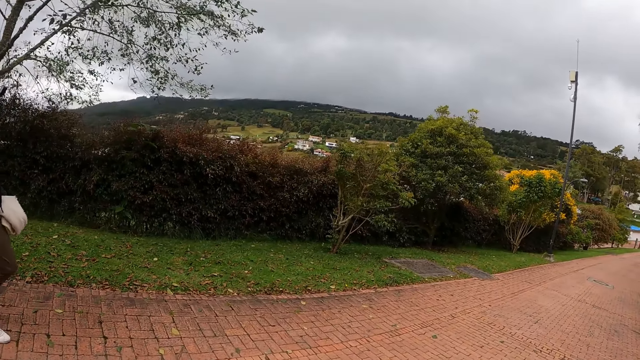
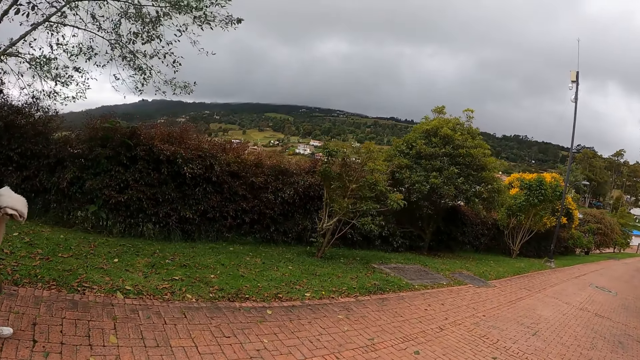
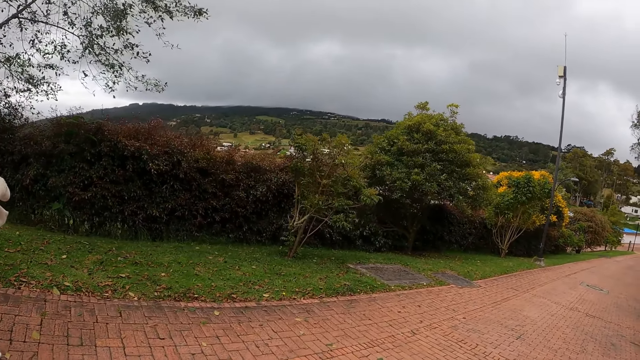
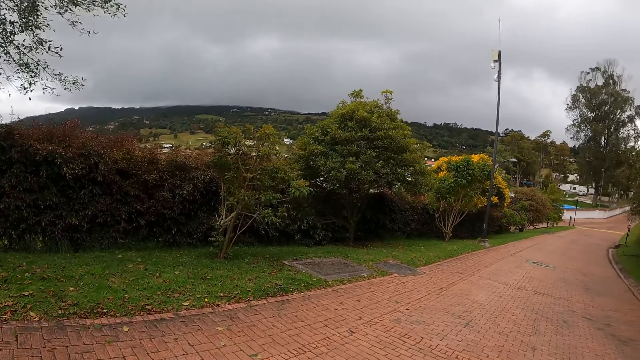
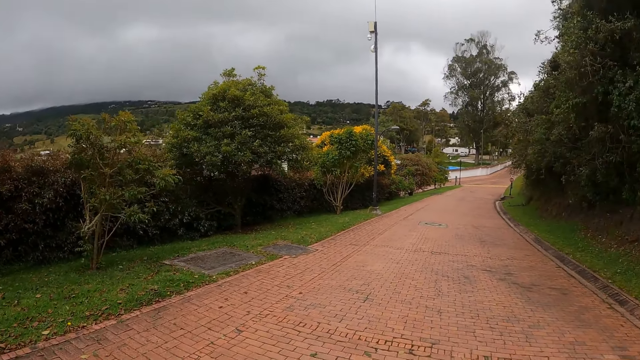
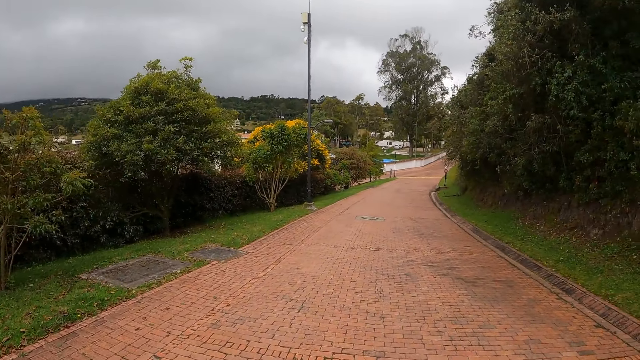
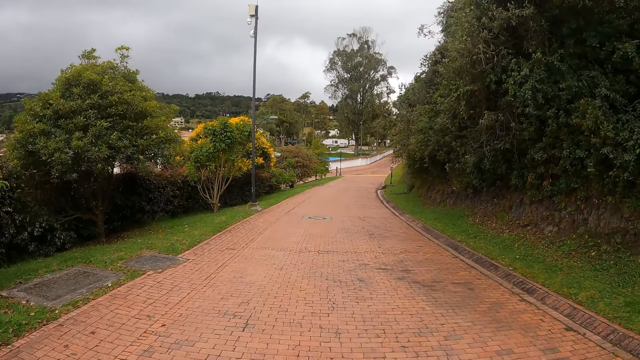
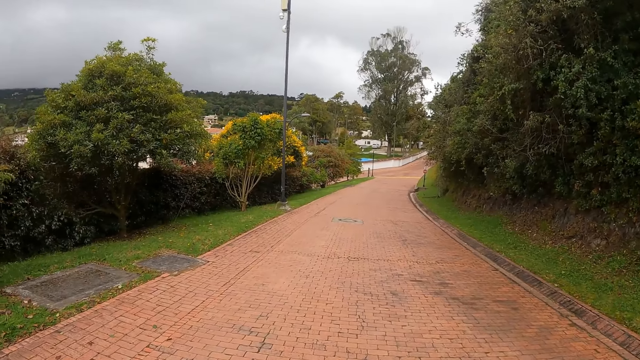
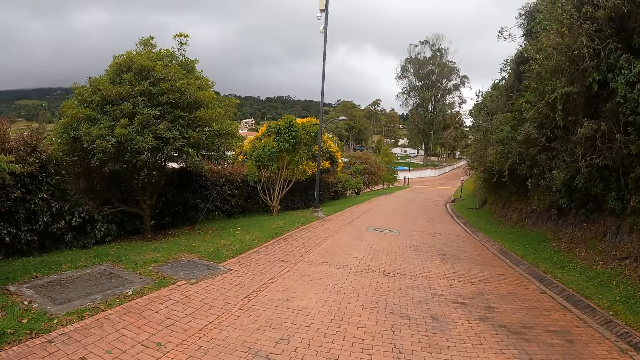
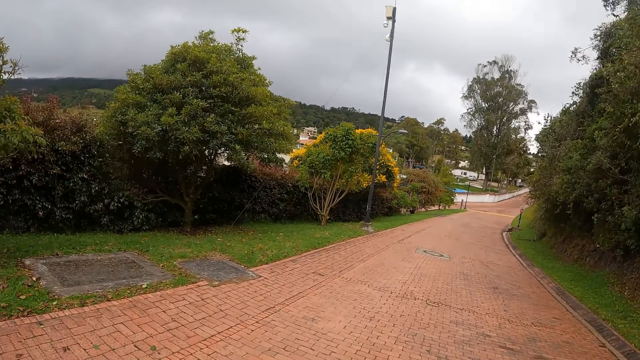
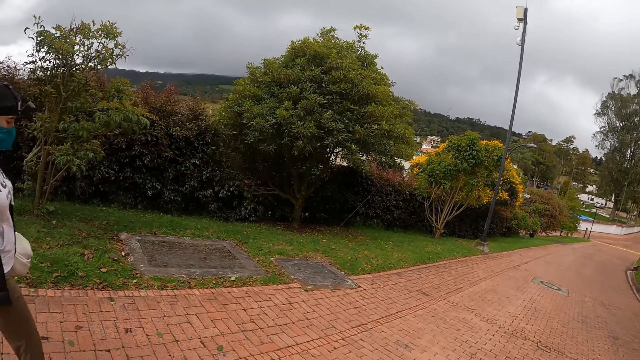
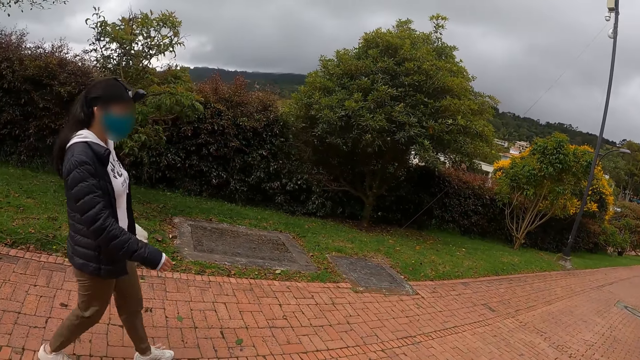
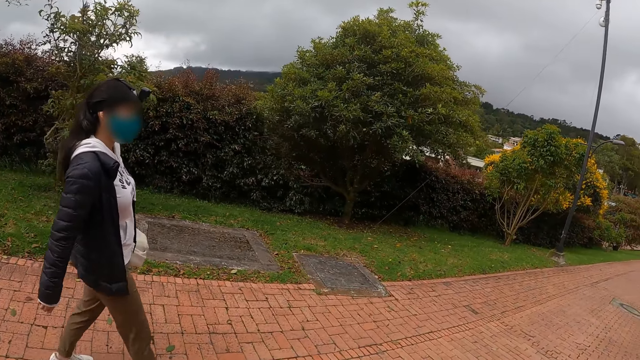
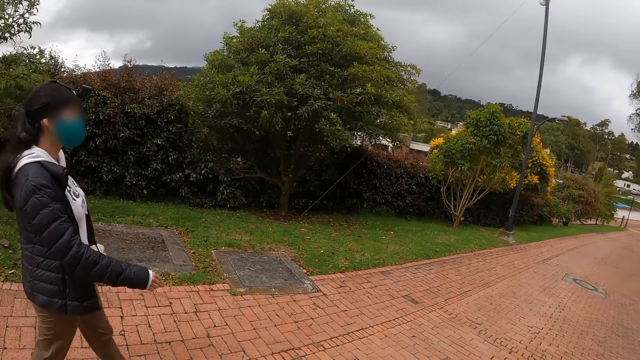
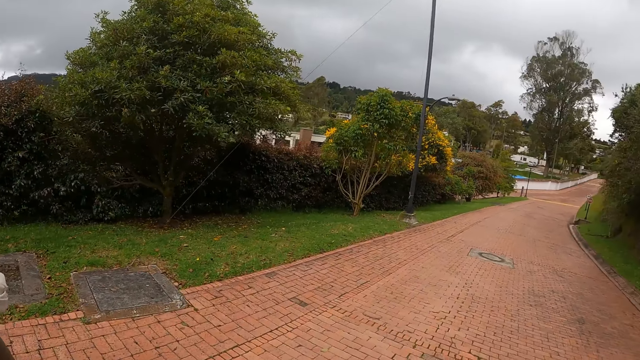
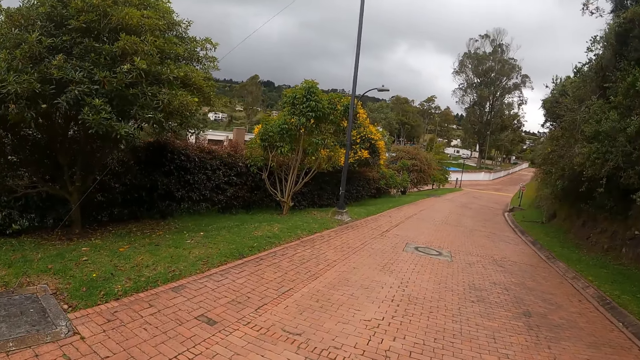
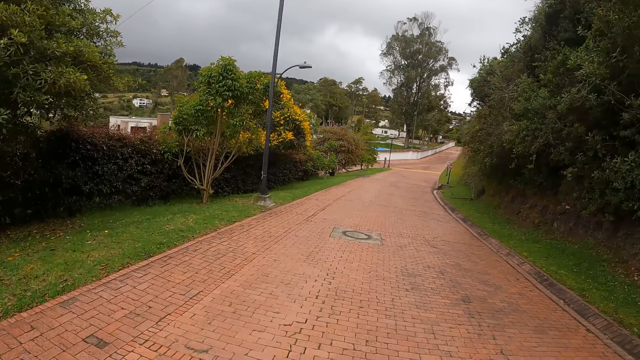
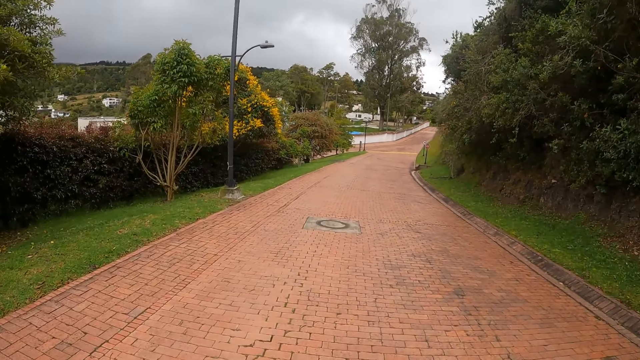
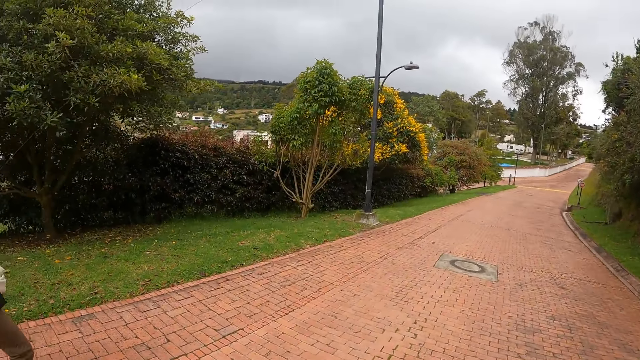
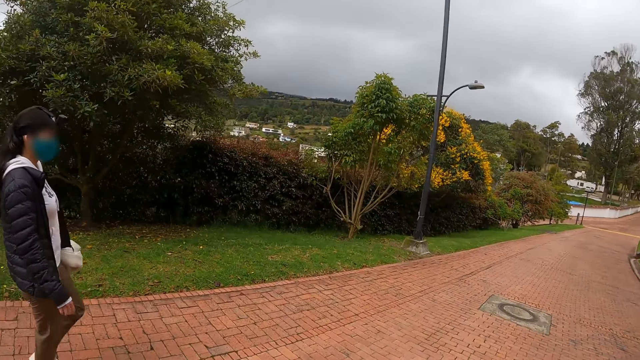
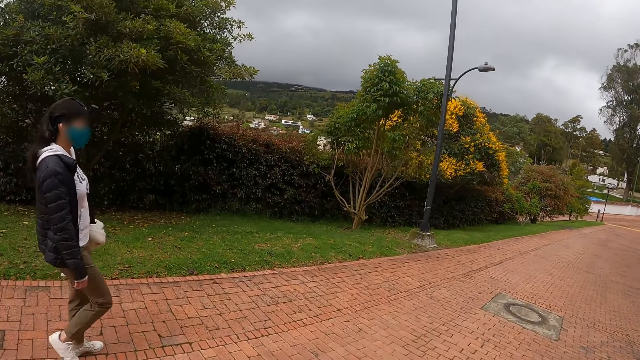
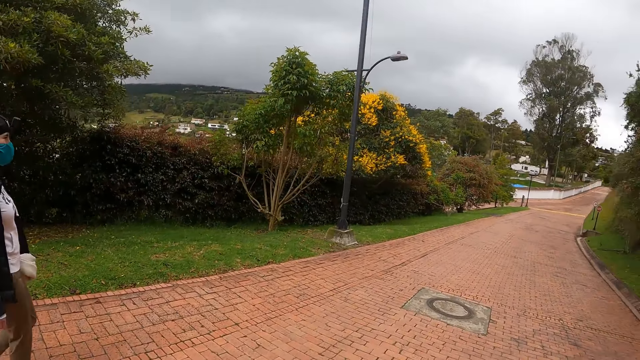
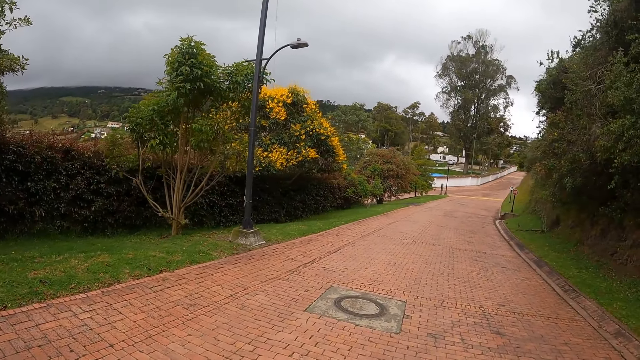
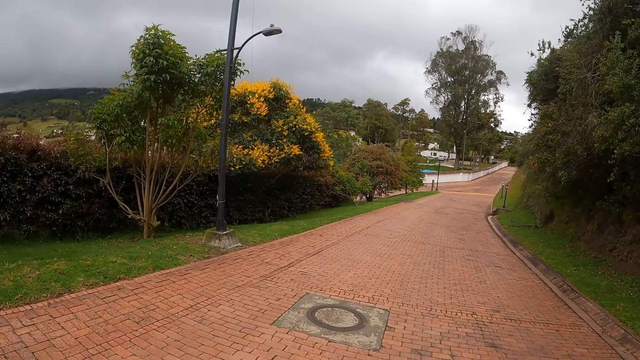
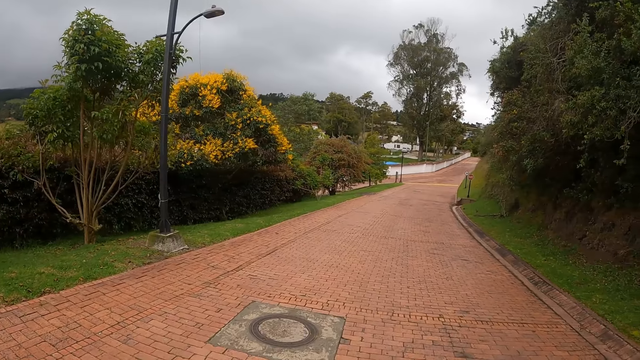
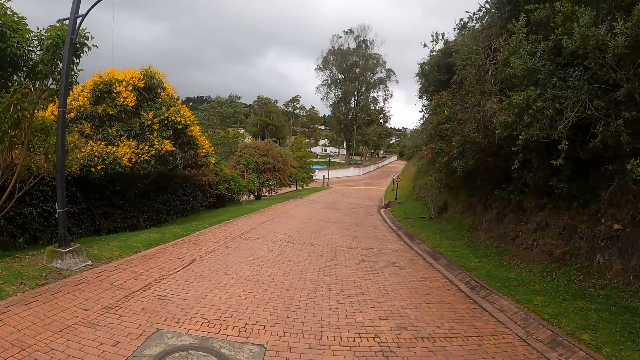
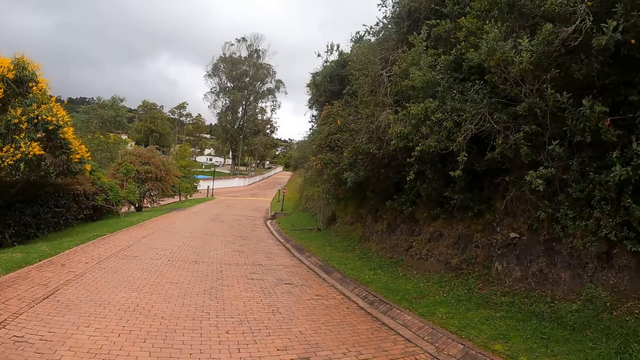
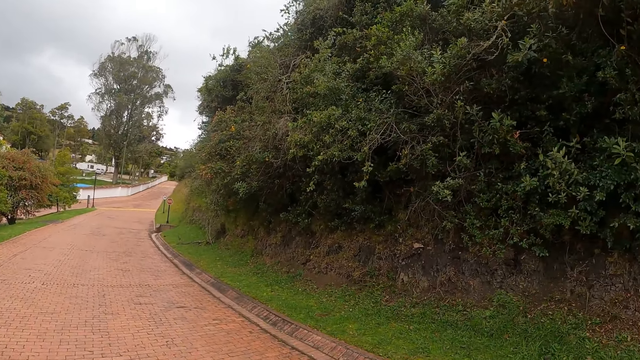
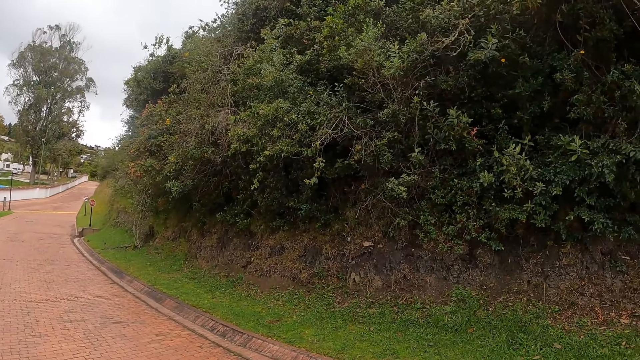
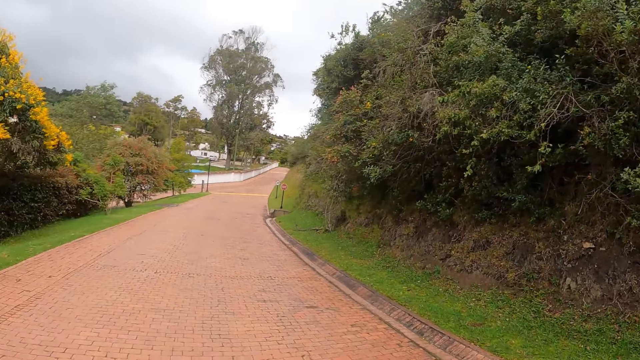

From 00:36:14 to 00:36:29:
The camera wearer walks along the road. A woman walks along the road. The camera wearer walks along the road. The woman walks along the road. The camera wearer walks along the road.

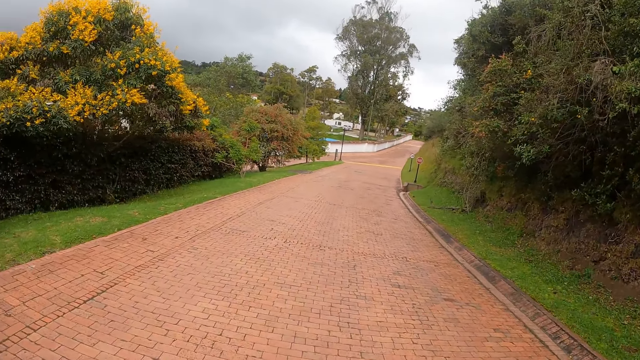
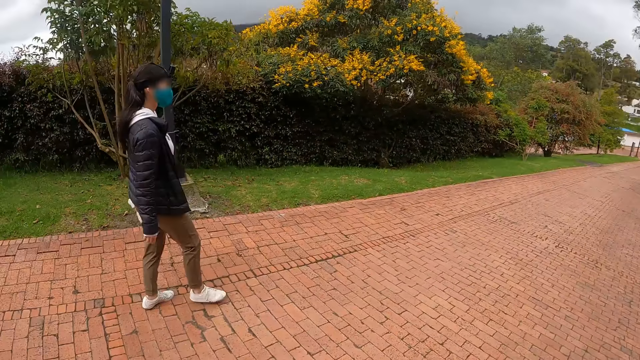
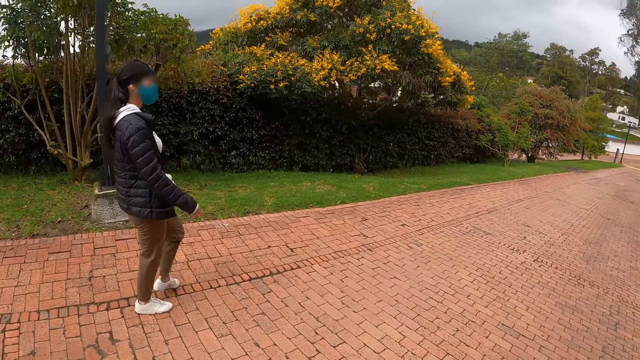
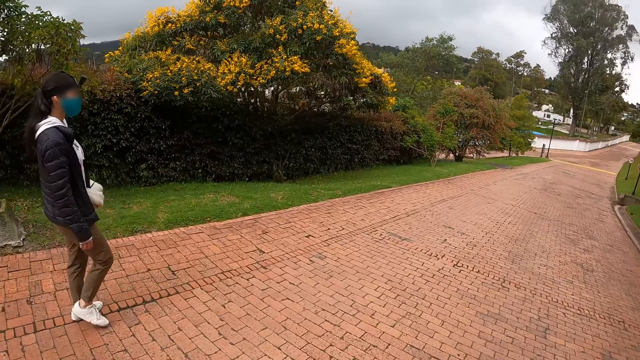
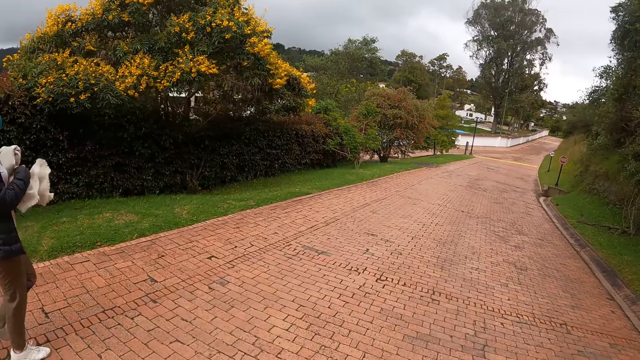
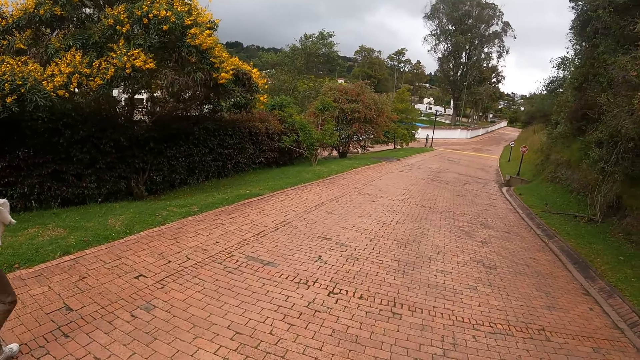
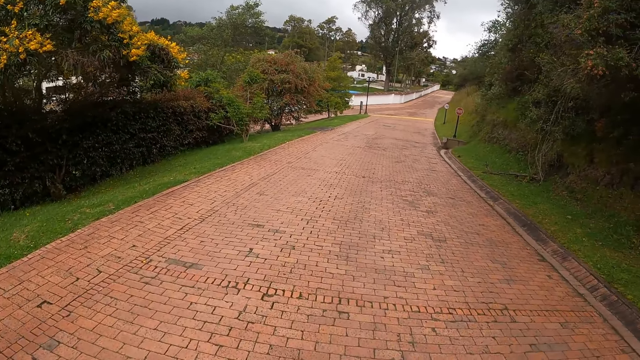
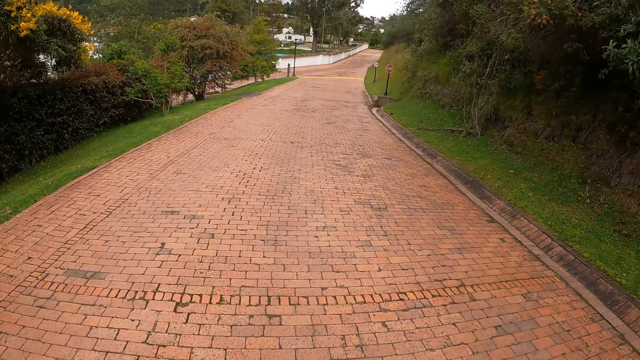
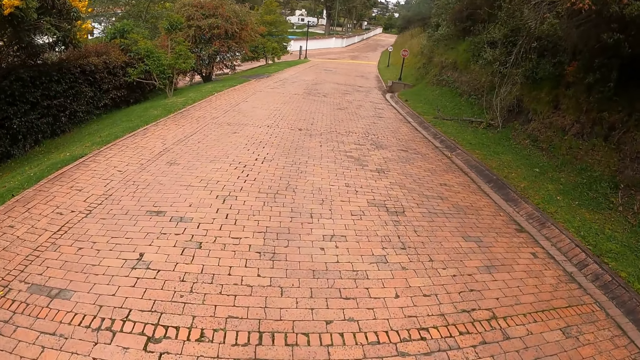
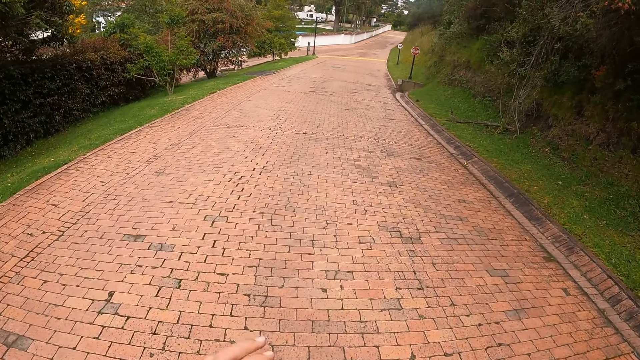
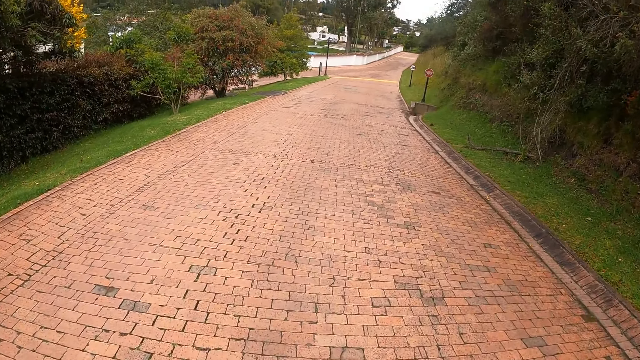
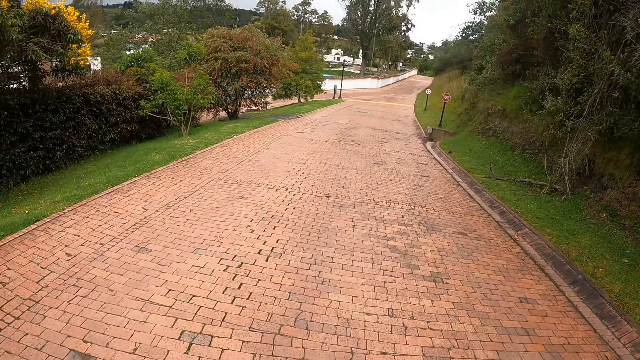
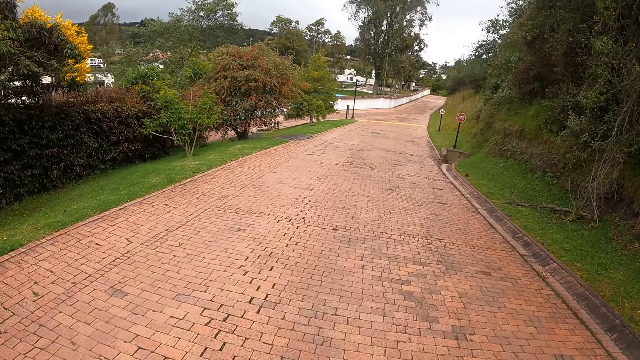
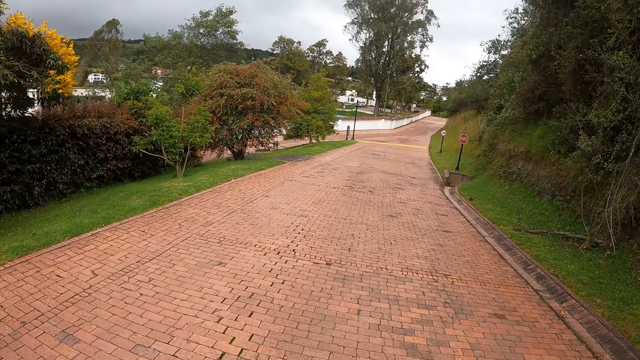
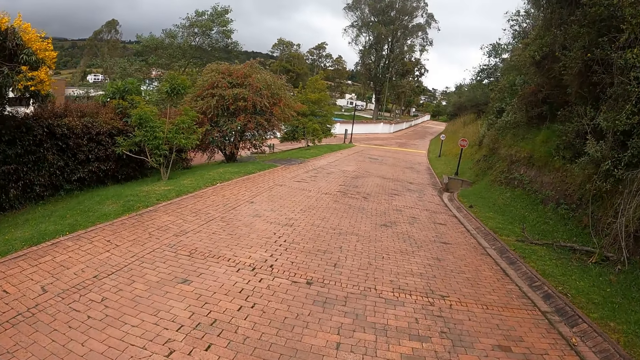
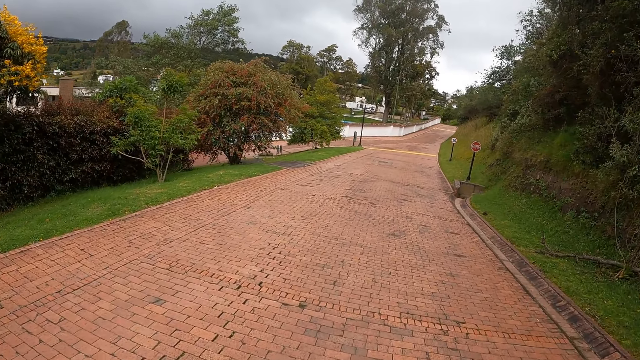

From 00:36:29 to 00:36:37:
A woman walks along the road. The camera wearer walks along the road.
